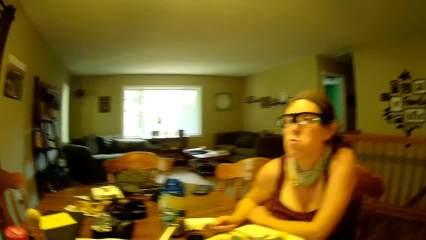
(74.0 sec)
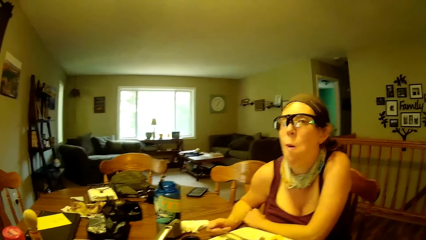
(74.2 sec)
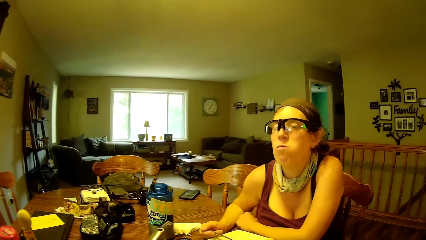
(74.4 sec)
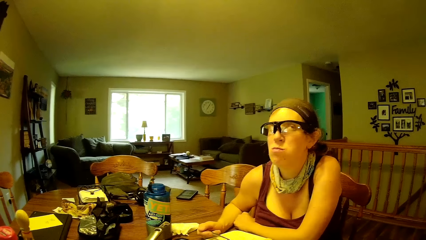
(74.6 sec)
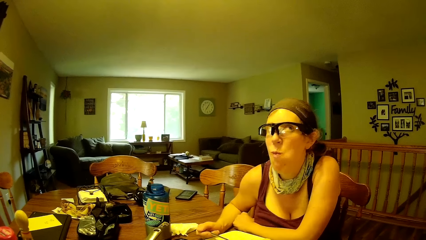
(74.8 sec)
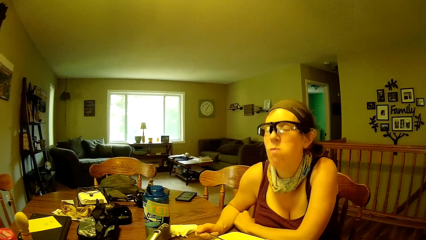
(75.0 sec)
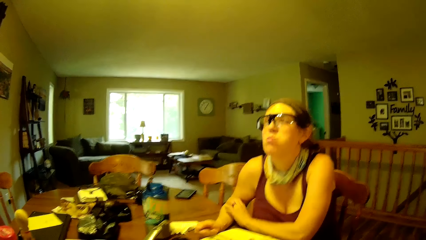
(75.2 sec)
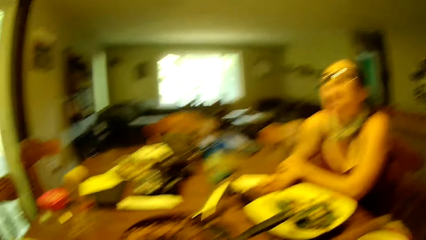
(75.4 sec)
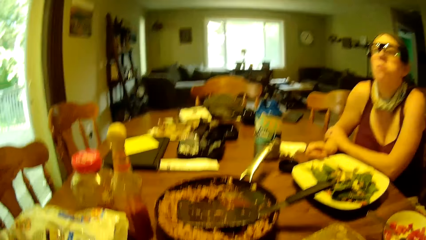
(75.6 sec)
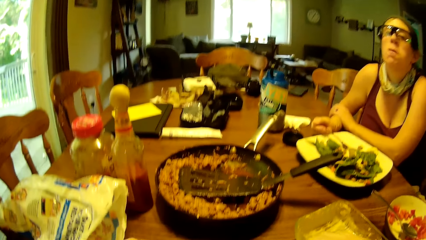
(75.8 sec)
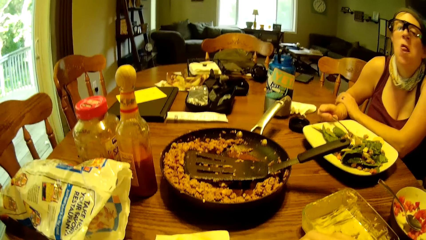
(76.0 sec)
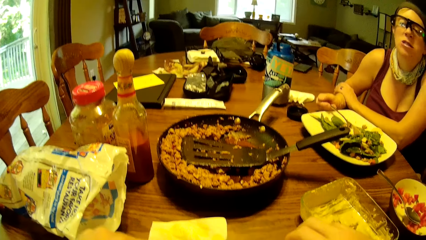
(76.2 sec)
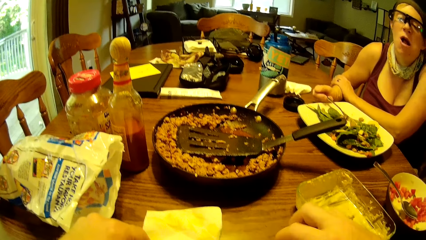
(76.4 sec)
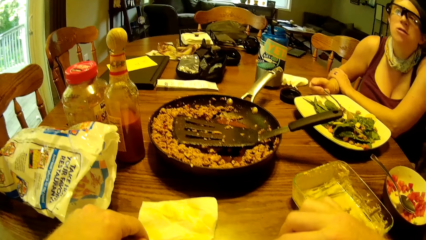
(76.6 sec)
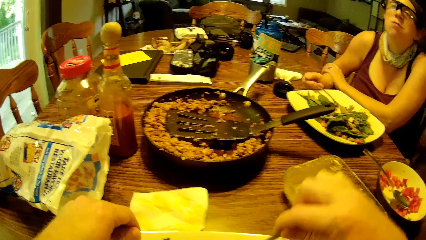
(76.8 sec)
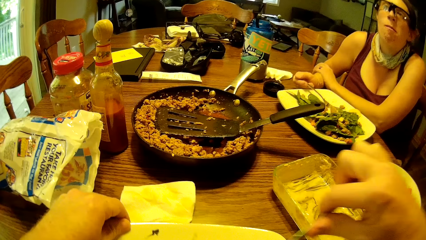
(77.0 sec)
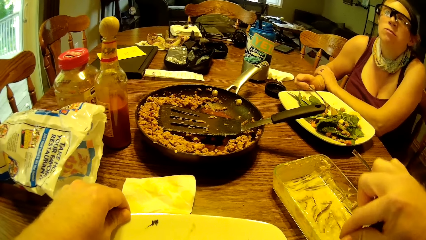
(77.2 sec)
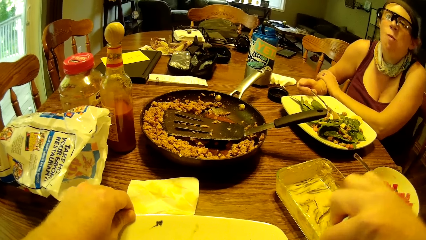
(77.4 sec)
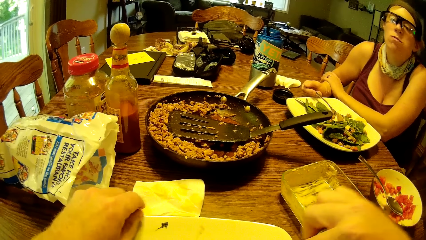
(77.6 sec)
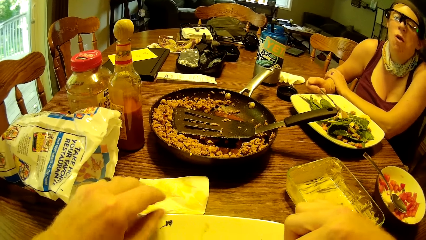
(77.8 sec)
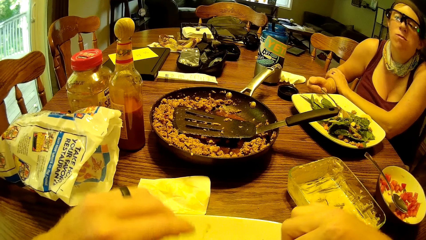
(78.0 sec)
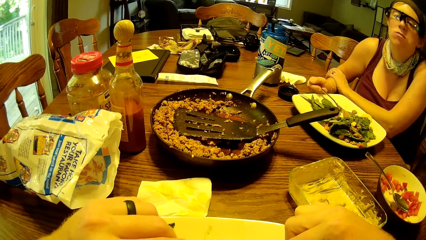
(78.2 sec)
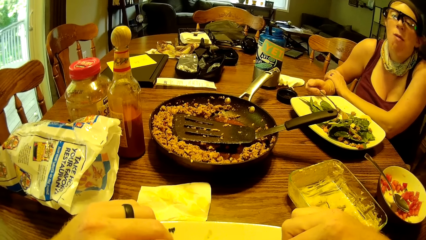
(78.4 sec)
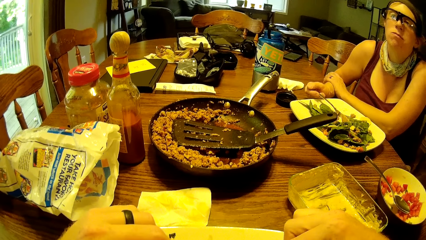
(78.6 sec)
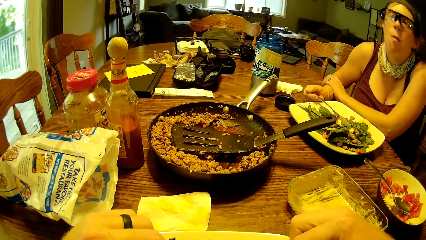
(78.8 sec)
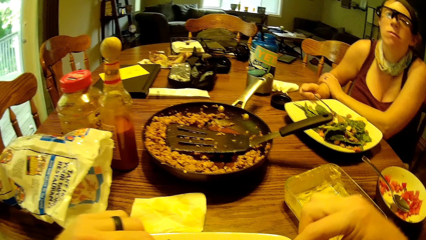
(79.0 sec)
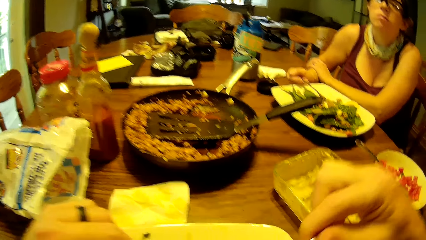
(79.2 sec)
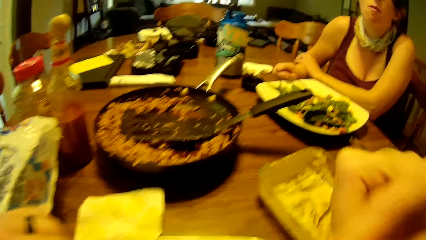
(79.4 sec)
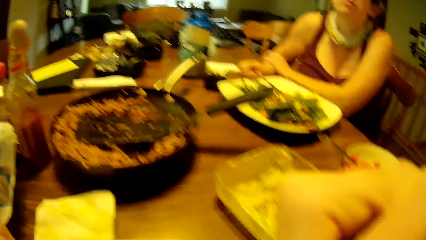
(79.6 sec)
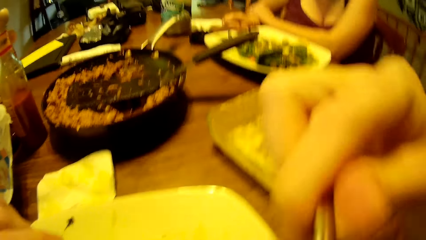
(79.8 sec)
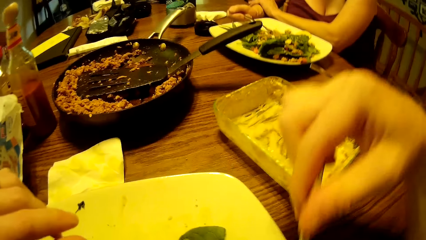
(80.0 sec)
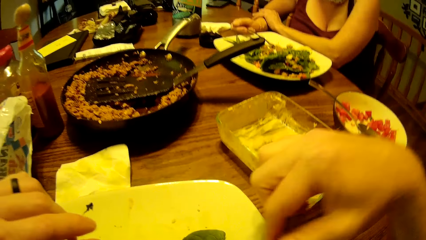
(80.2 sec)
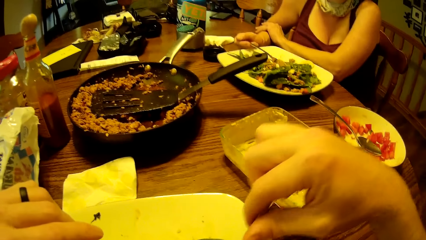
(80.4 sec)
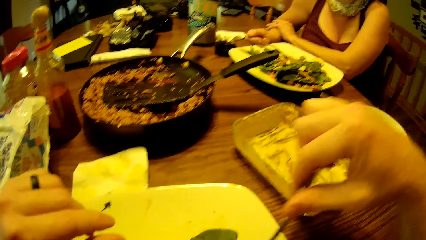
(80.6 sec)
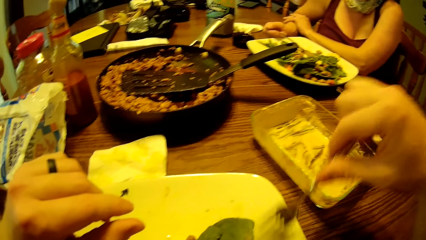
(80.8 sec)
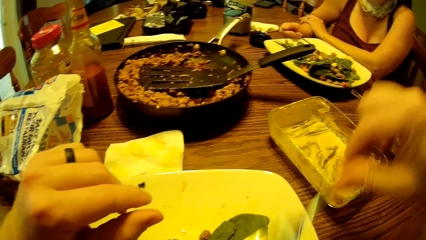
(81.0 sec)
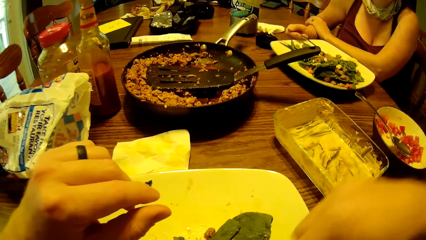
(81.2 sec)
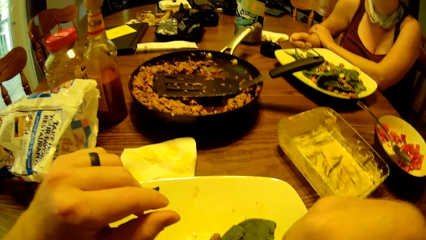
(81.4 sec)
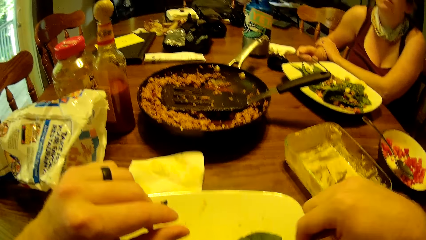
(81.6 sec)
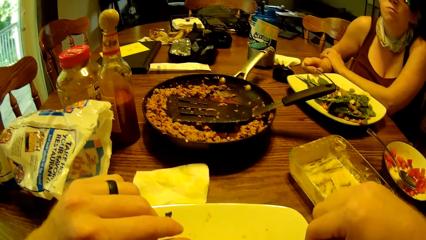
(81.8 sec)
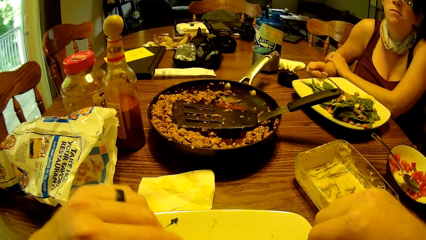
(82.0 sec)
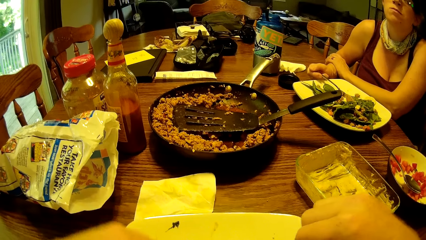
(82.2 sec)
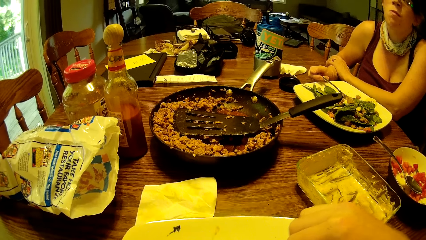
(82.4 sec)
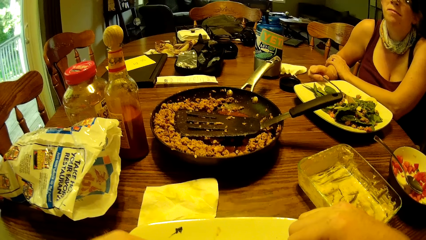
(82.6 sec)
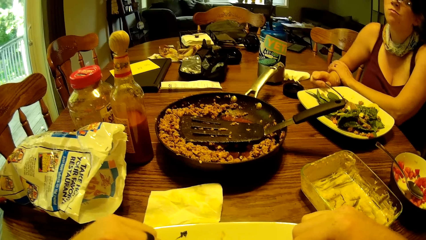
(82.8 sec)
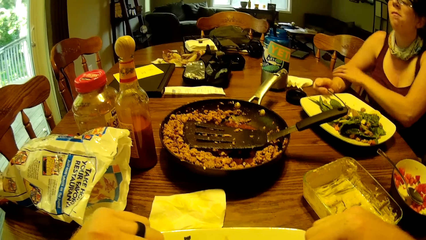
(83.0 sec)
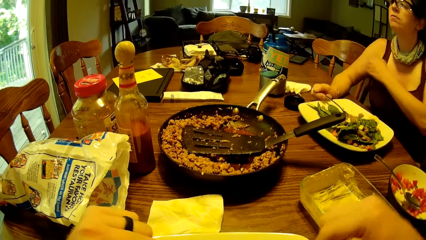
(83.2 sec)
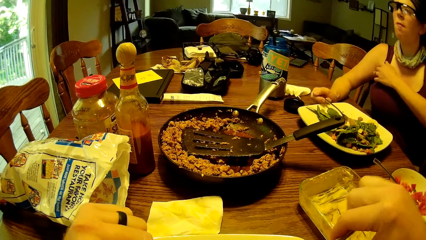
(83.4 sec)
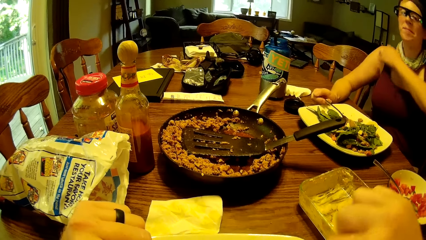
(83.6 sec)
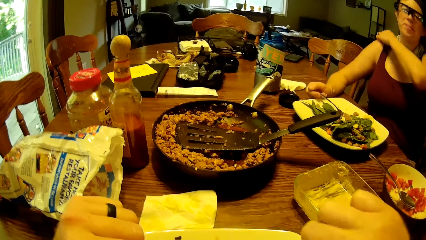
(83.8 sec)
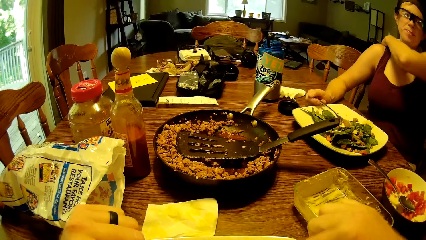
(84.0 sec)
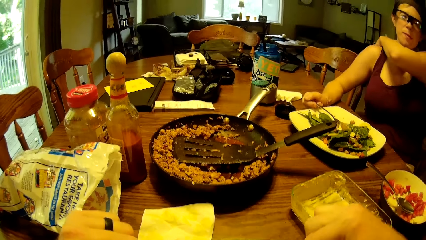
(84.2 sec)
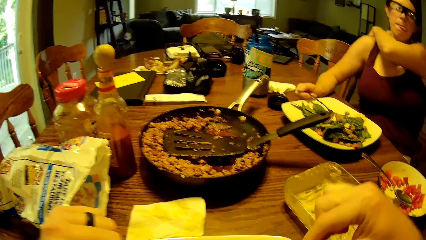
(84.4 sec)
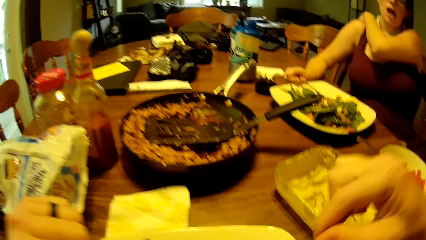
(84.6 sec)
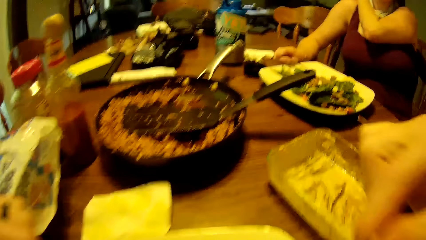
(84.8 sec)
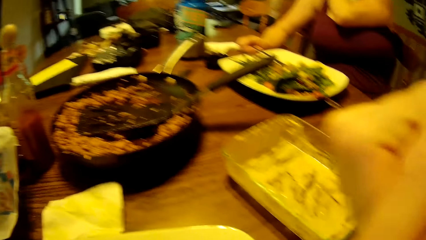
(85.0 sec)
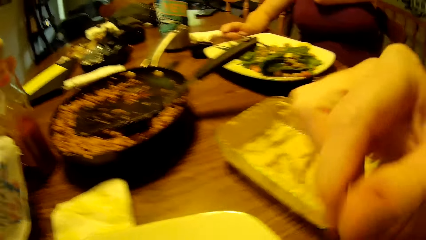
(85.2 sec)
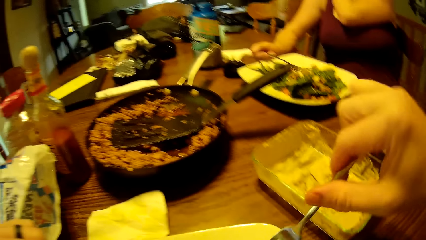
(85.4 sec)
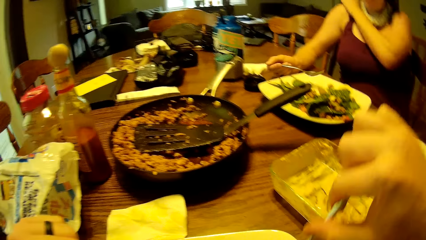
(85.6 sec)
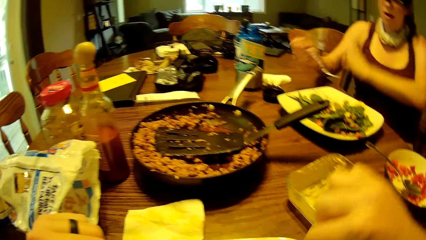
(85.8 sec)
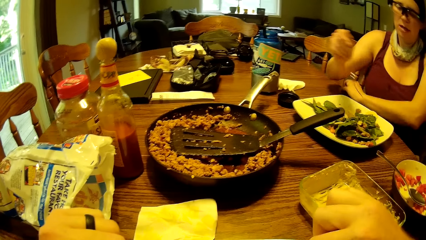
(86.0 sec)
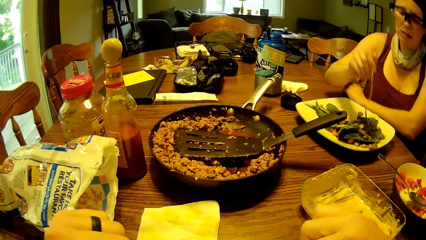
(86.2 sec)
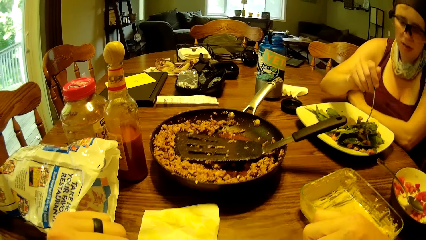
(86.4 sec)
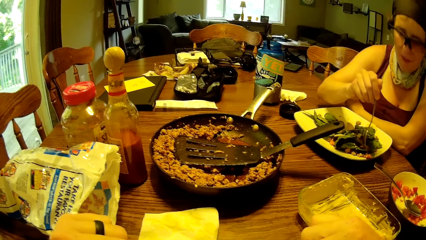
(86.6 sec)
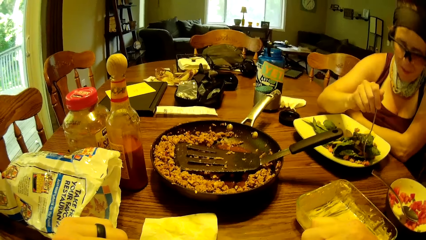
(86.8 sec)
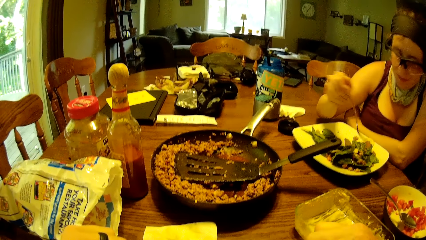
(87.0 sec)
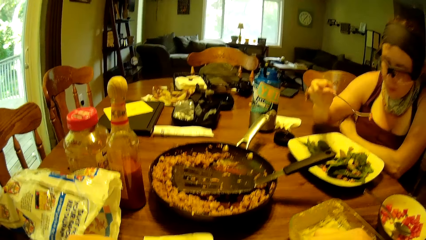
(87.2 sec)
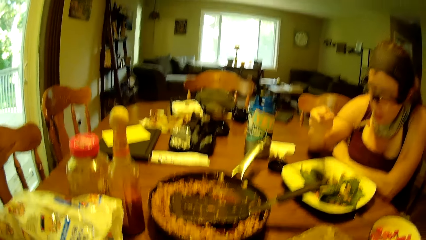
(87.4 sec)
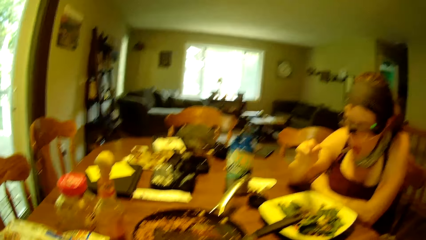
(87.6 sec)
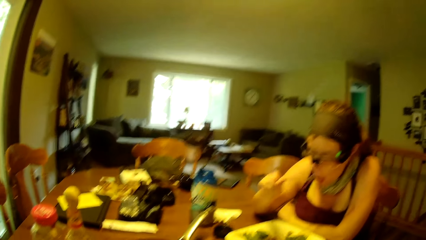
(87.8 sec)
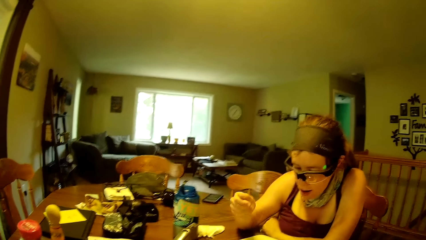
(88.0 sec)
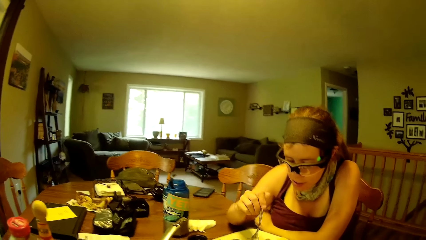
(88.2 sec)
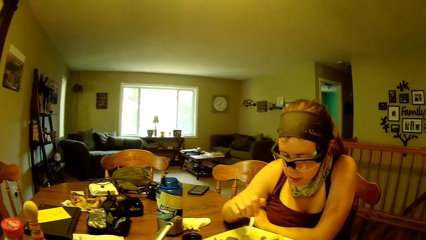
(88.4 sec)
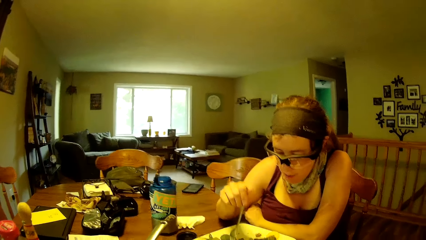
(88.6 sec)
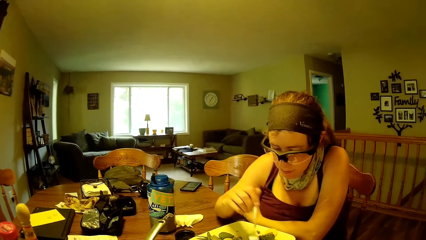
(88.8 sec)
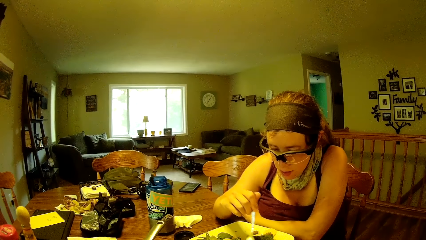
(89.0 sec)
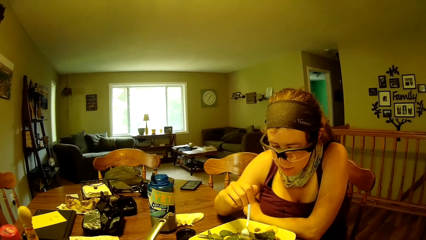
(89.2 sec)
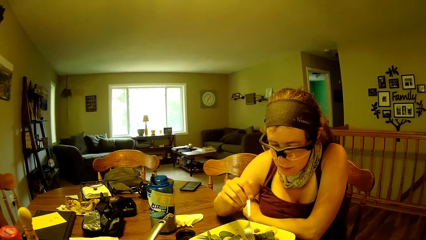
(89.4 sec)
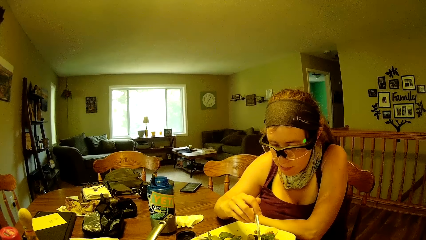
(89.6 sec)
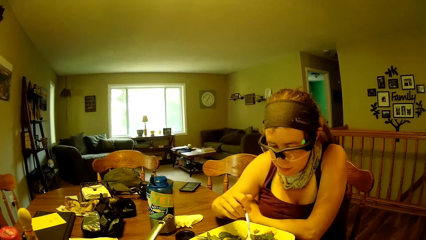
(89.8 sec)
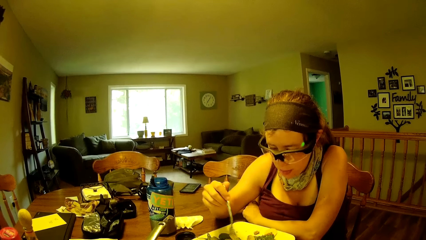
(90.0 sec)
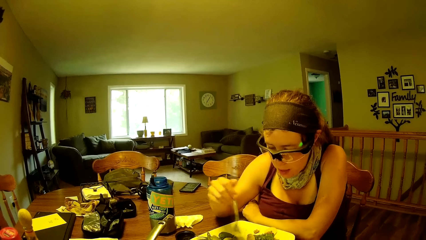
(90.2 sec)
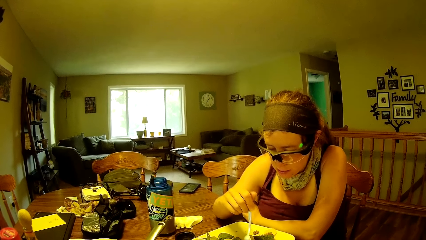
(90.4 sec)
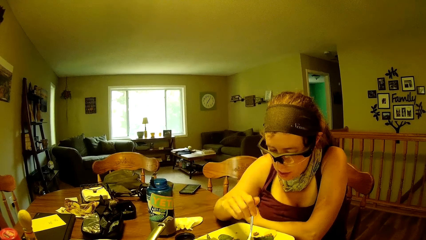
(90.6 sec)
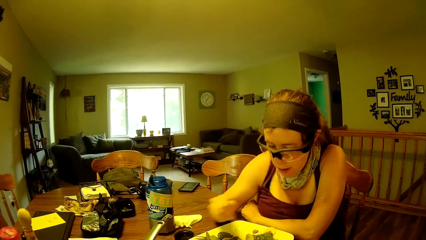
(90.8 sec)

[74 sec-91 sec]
The camera wearer takes food from the ceramic plate with the fork. They eat the food with the fork and scrape food together in the ceramic plate with the fork. A woman rubs her back with her left hand. The camera wearer eats the food with the fork. The woman picks up a piece of carrot with the fork, eats the piece of diced carrot, and stirs the food with the fork.
